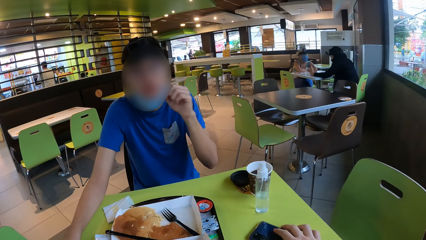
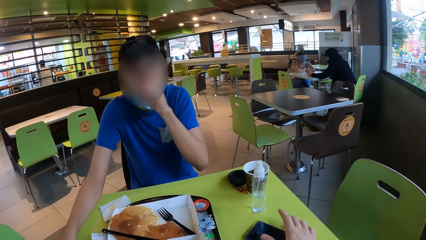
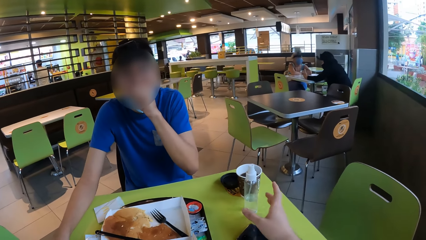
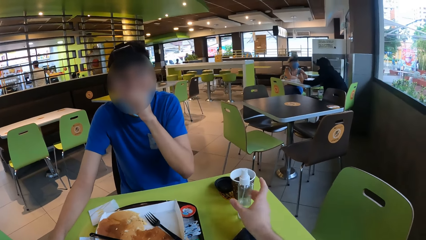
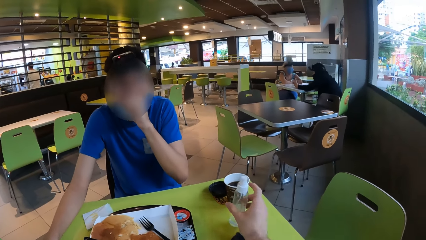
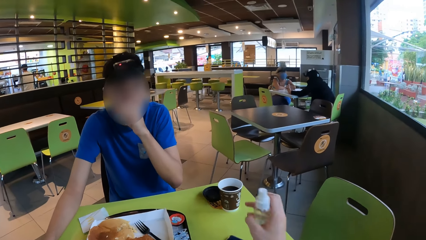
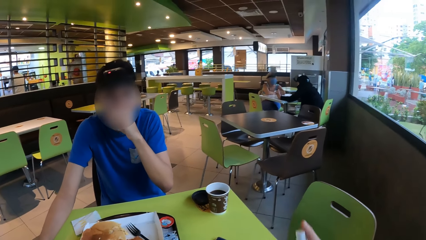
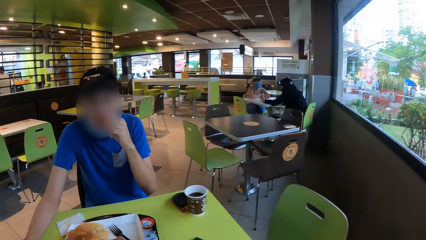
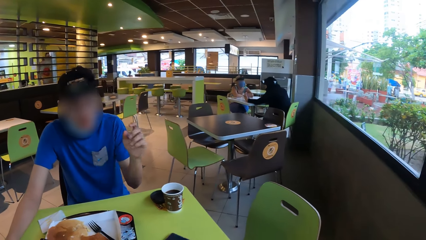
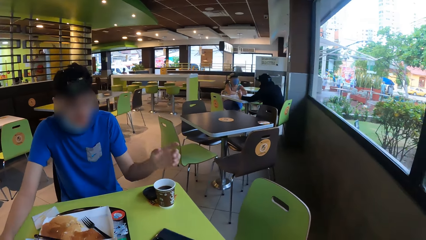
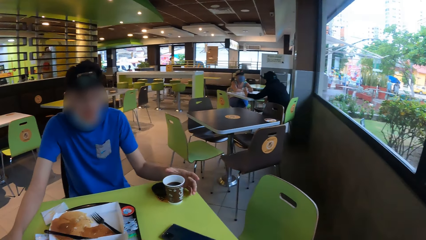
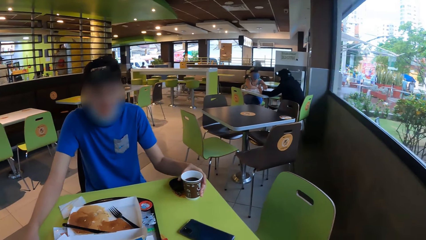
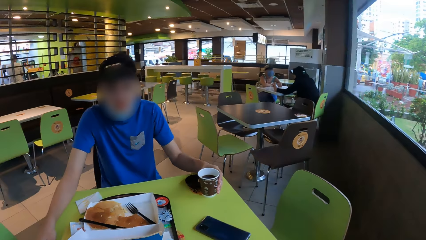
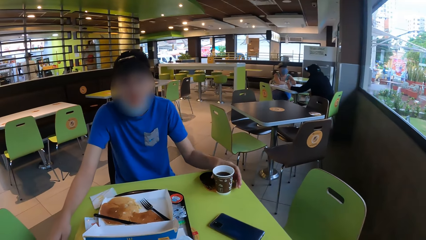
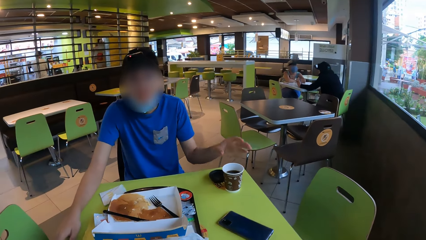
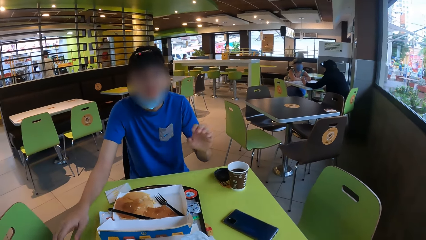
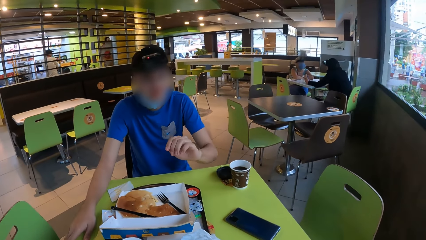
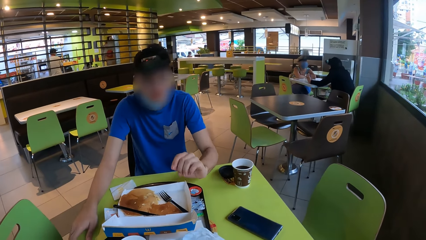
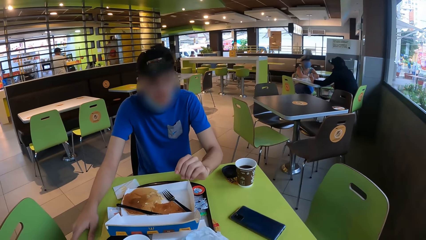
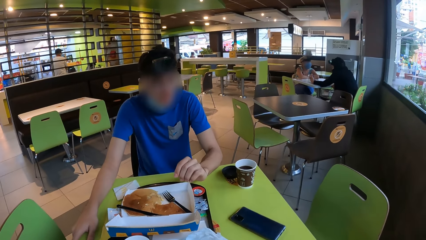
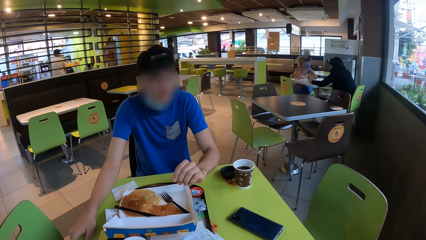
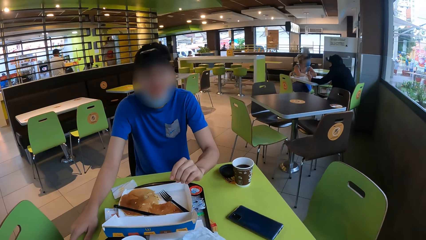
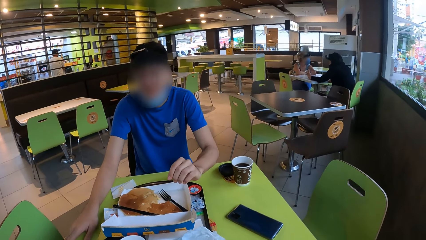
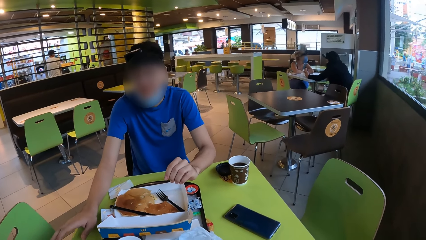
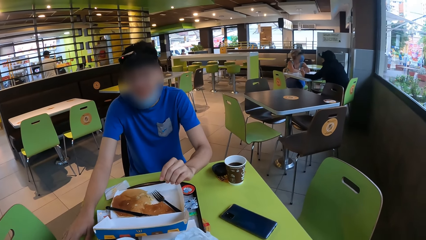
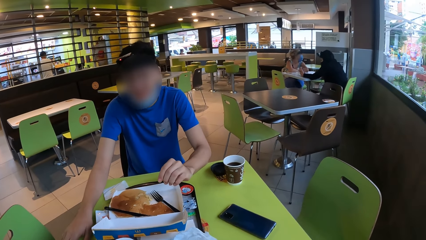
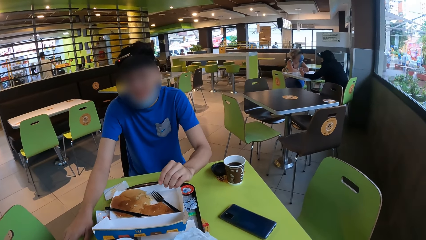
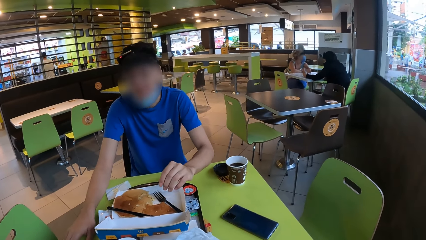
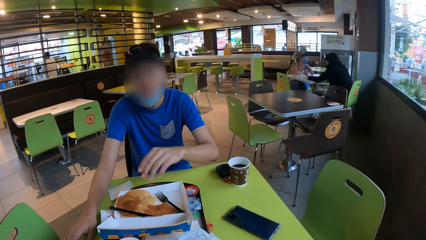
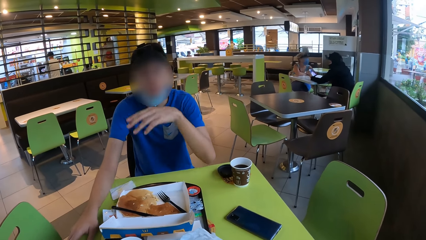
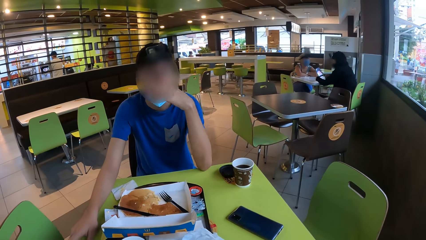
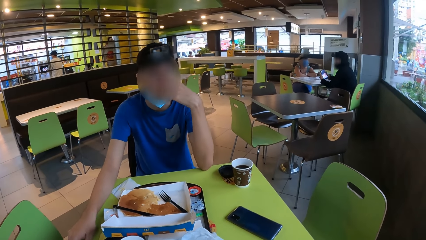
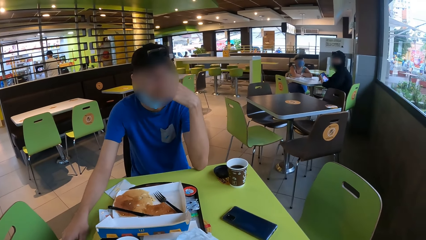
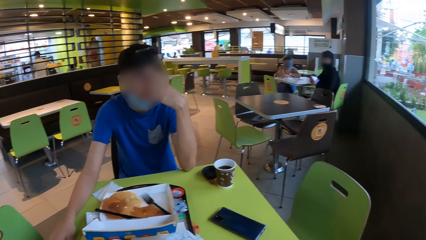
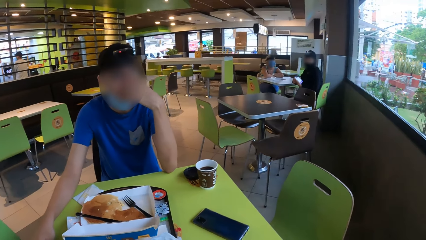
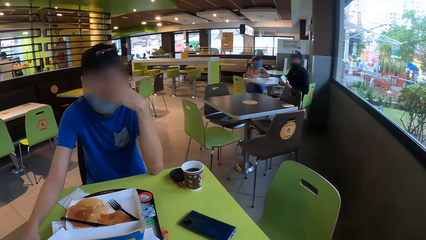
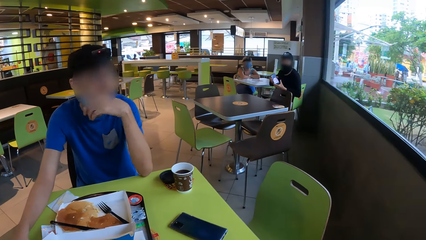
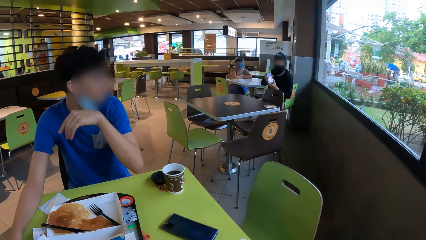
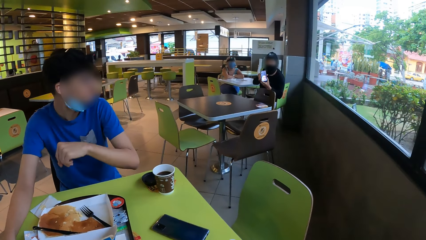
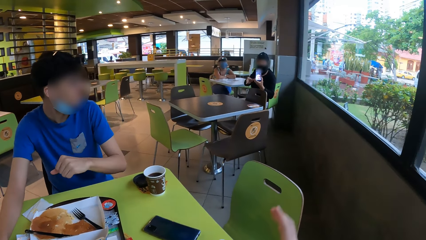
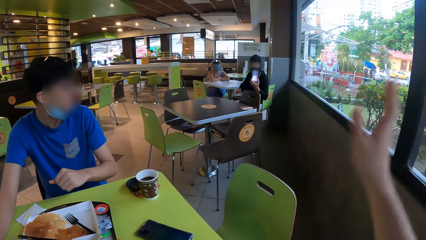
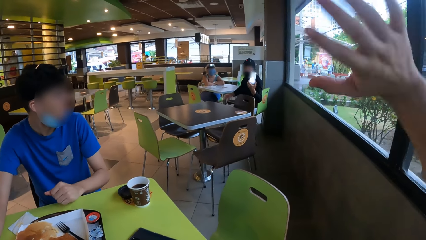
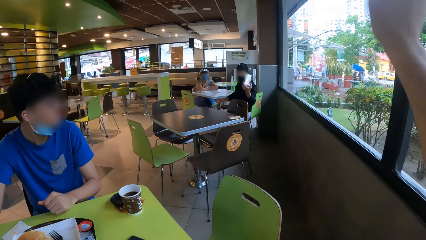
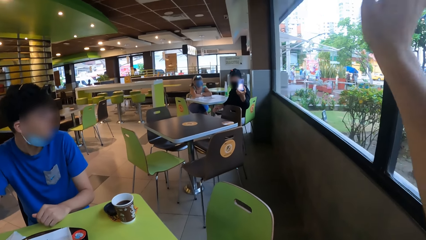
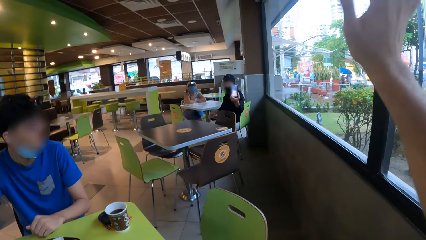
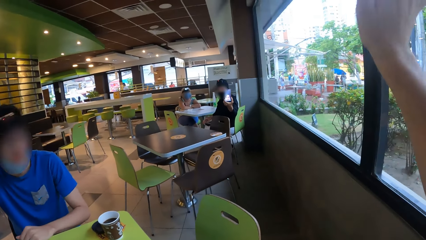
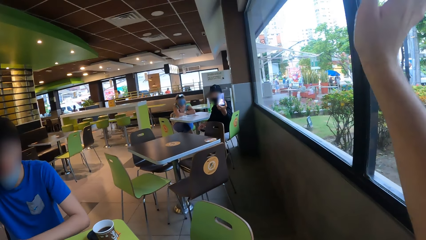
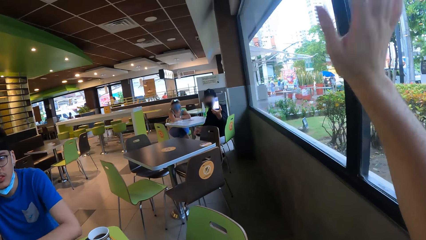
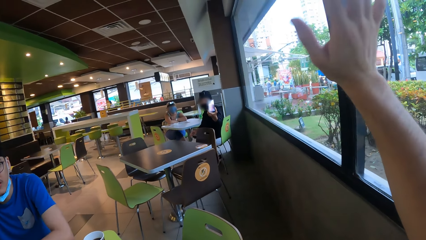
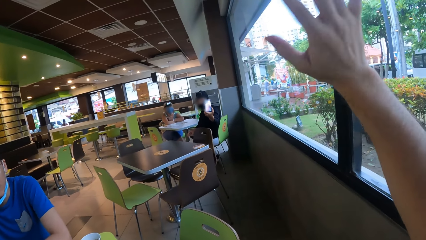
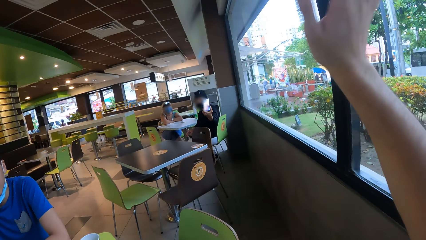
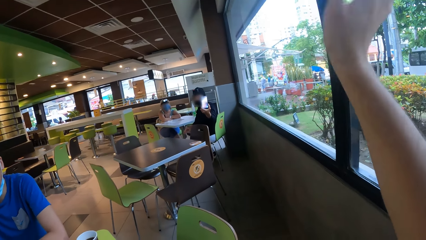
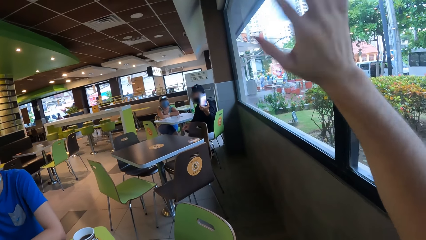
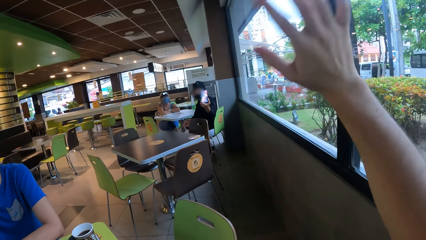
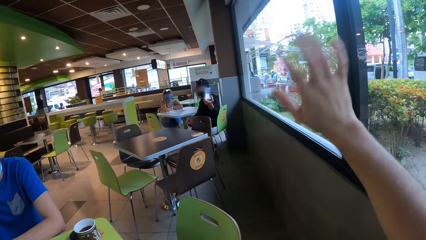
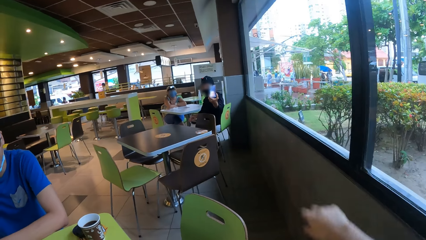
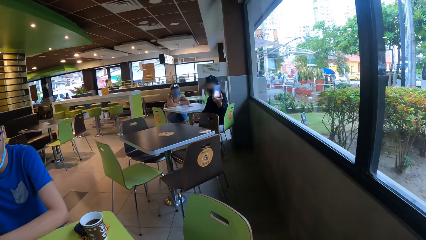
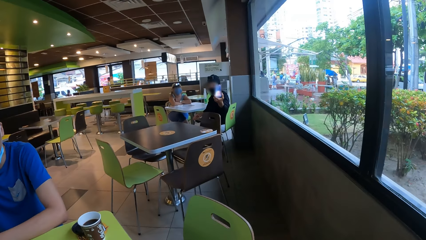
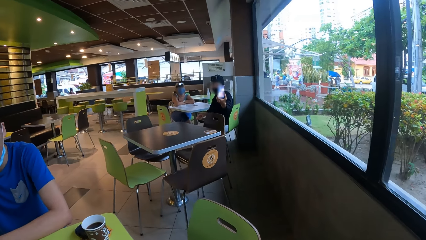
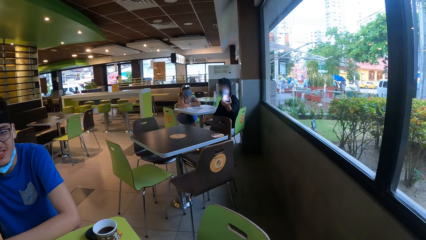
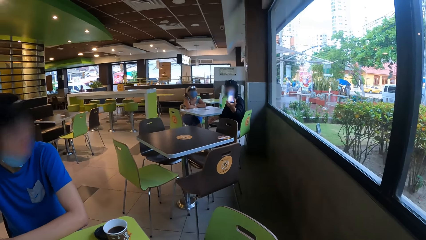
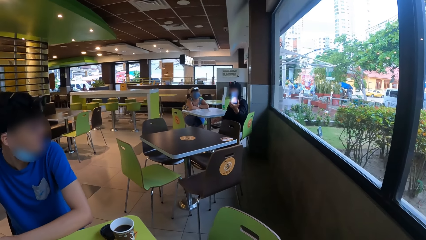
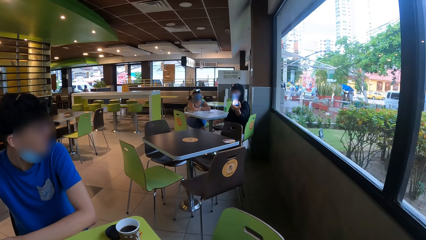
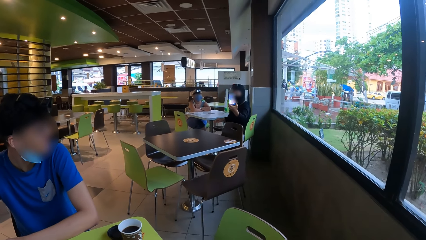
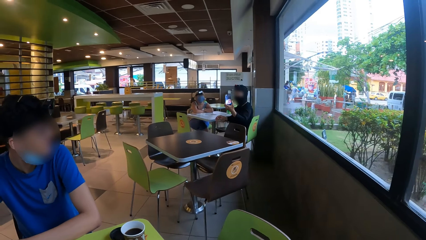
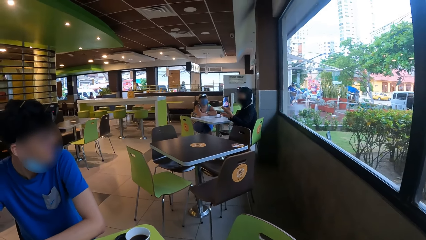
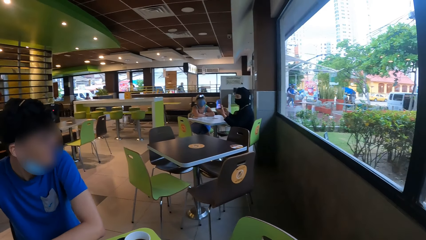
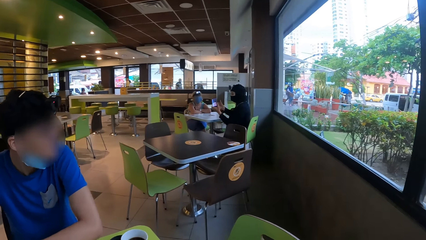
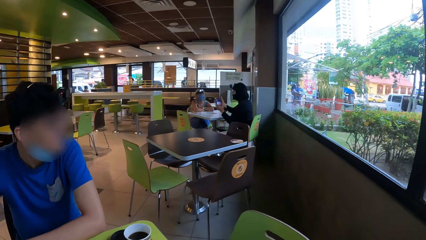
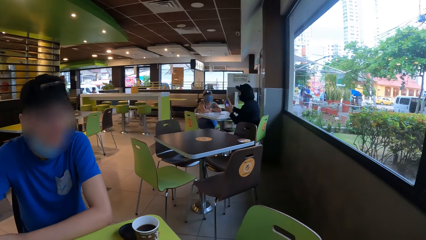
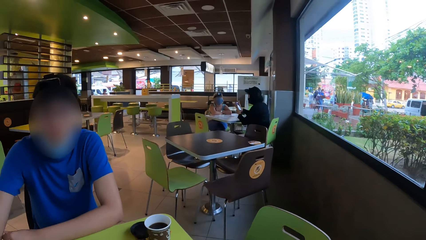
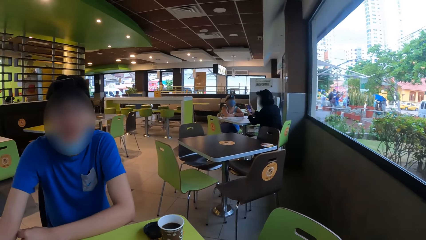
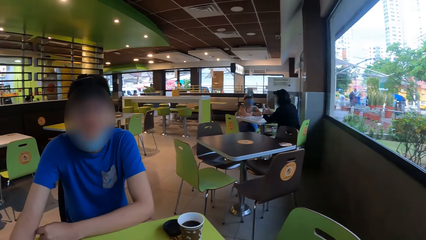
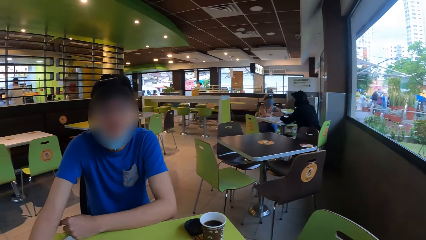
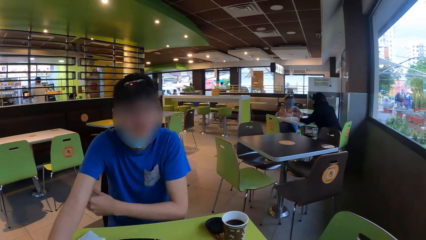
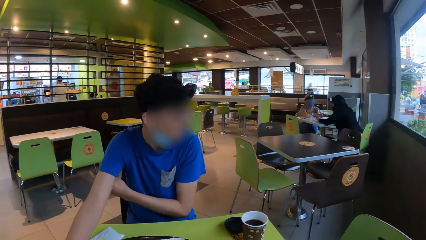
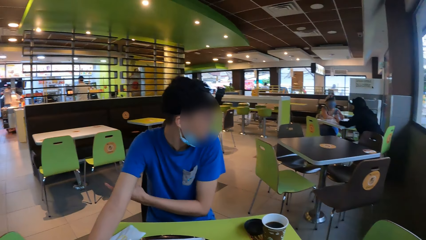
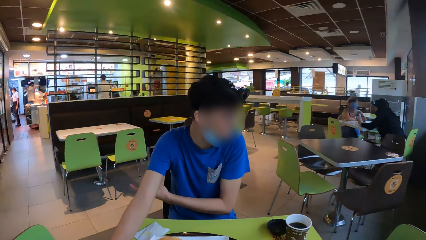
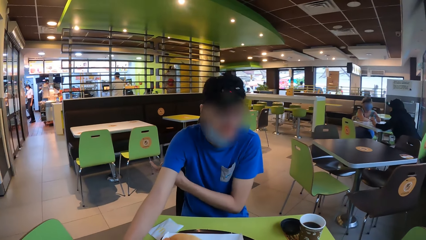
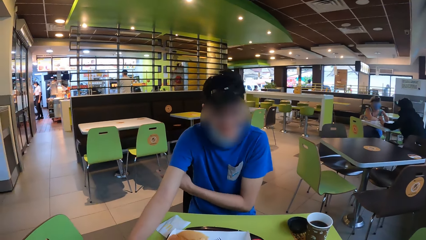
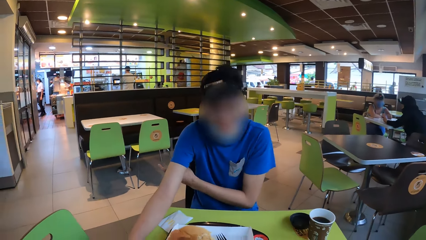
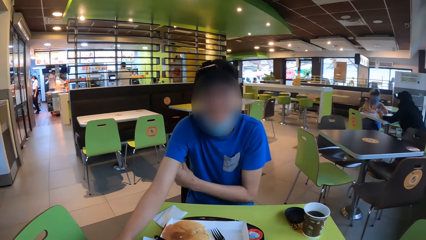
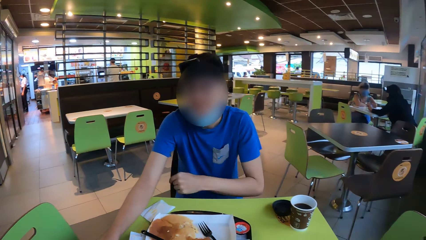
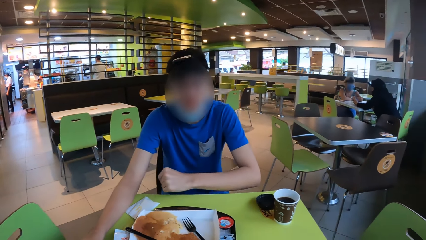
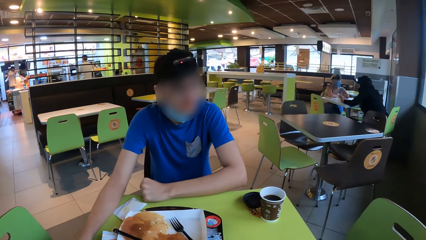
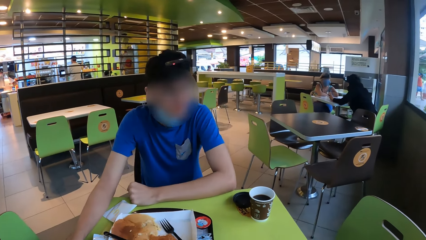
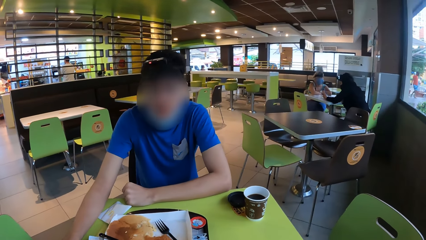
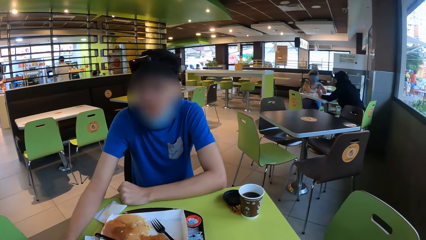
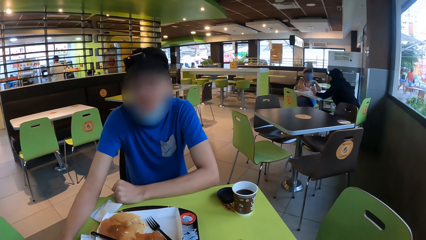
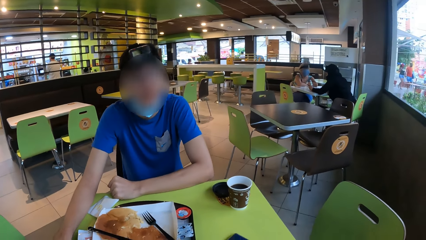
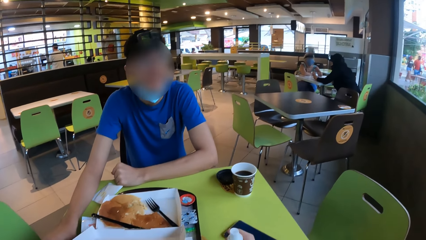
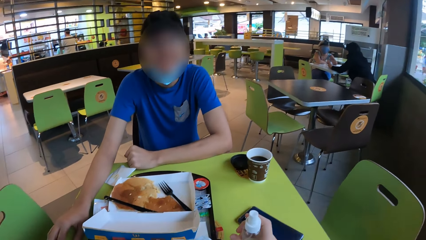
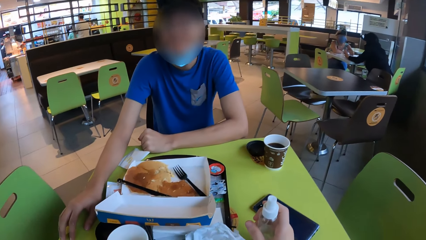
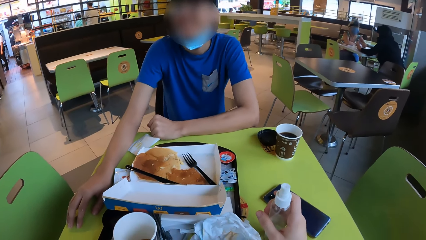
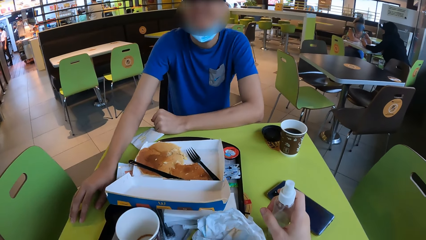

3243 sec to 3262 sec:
A man covers the mouth. The camera wearer picks up a sprayer bottle. The man touches a tumbler. A person holds a phone. The camera wearer wipes to the person. A man operates a phone. The person scratches the body with the left hand and puts a hand on a table.
